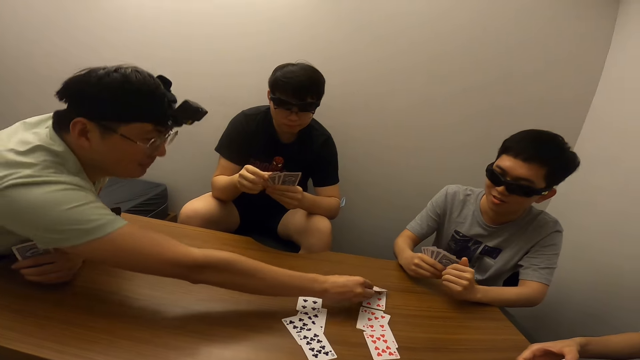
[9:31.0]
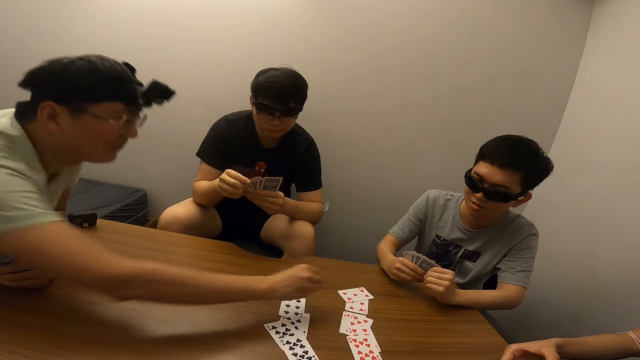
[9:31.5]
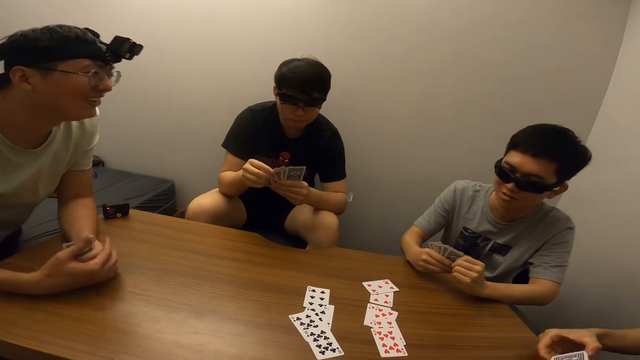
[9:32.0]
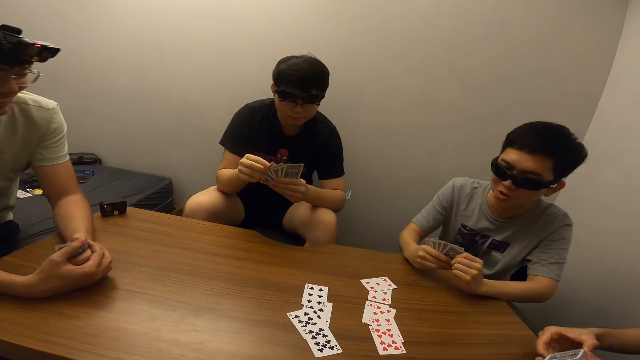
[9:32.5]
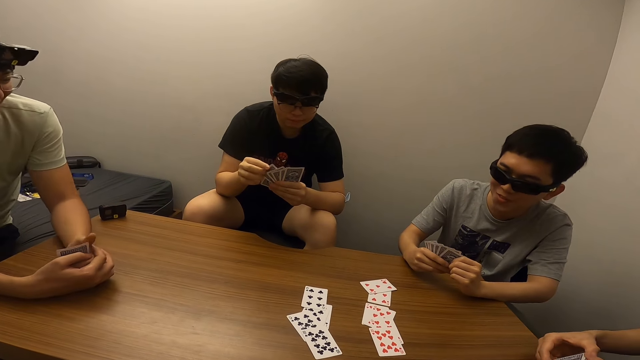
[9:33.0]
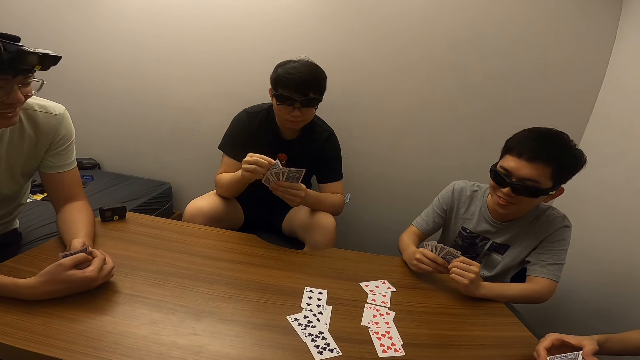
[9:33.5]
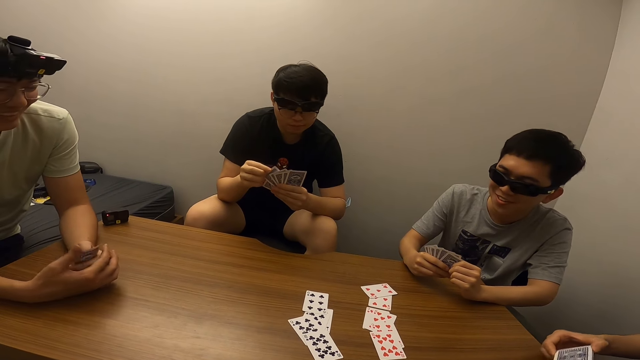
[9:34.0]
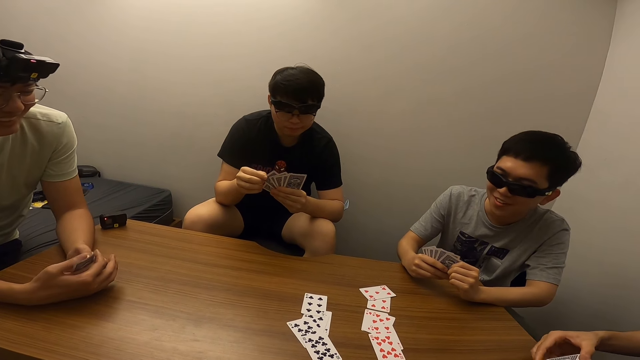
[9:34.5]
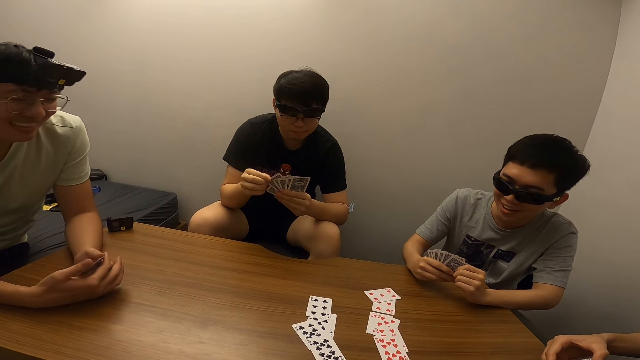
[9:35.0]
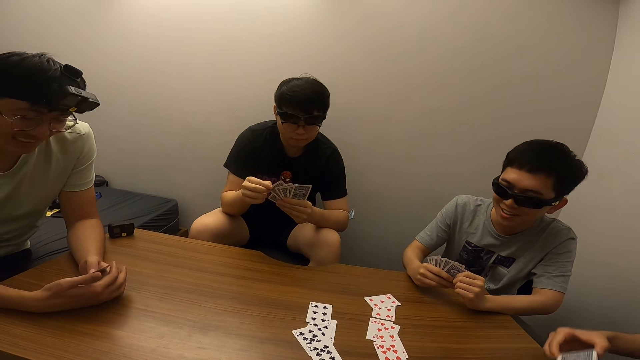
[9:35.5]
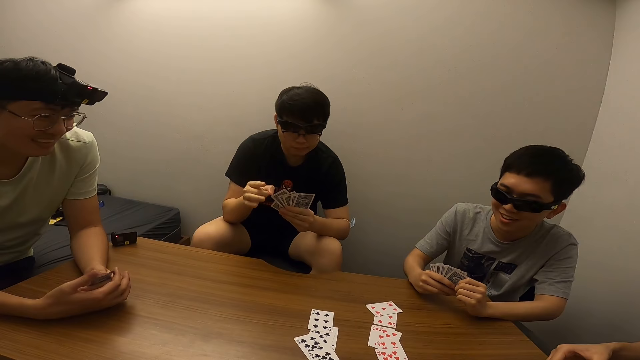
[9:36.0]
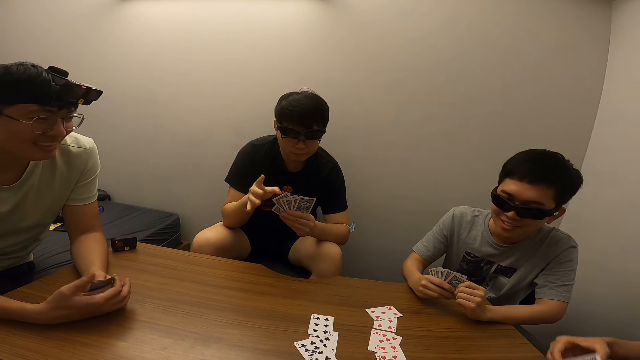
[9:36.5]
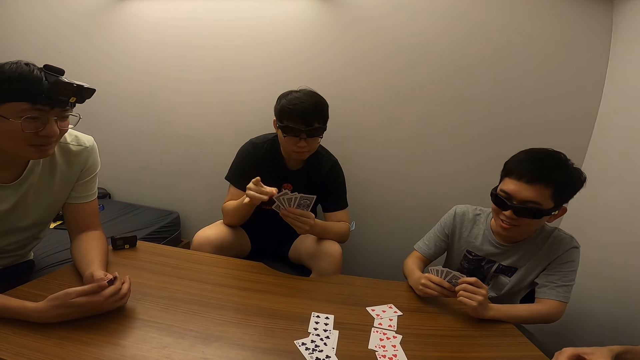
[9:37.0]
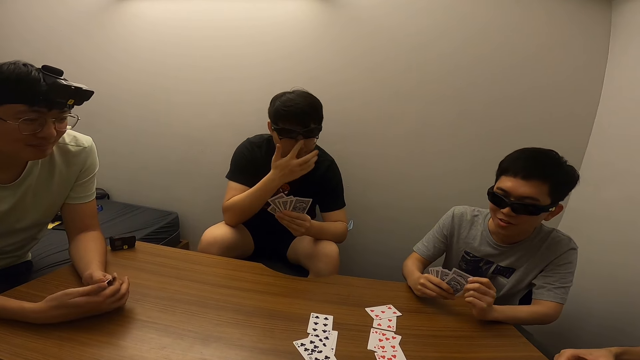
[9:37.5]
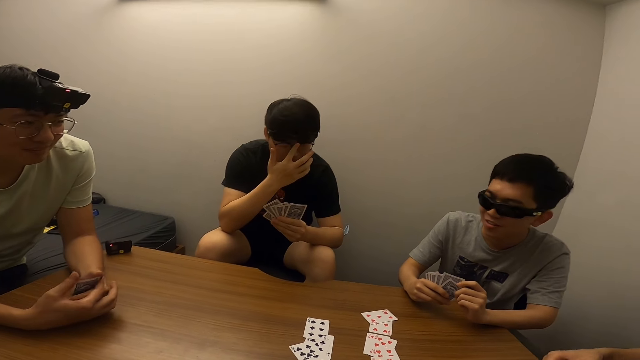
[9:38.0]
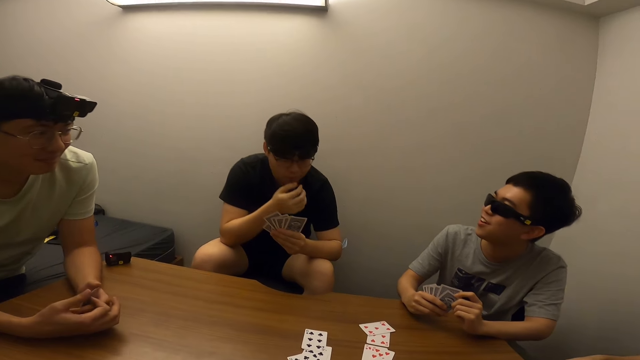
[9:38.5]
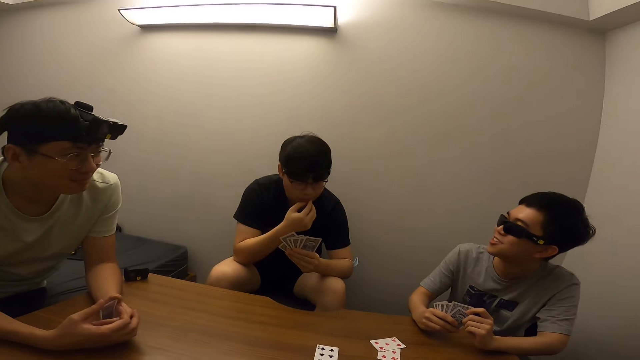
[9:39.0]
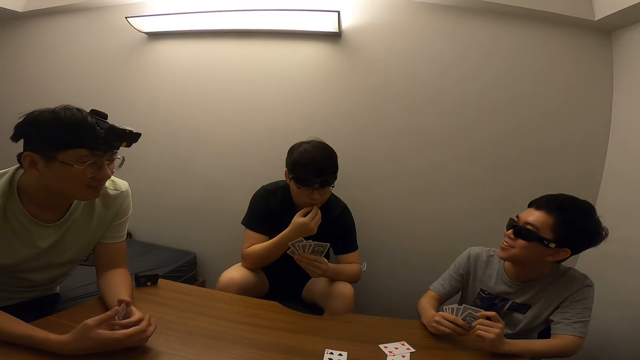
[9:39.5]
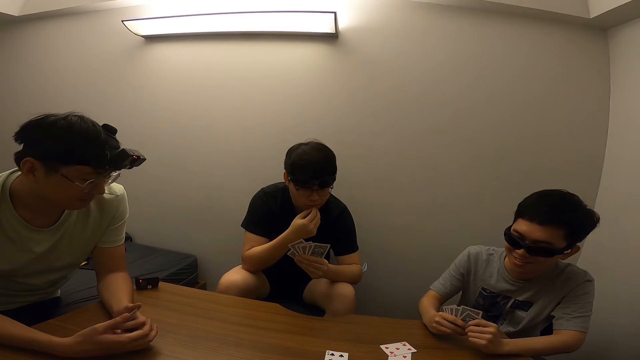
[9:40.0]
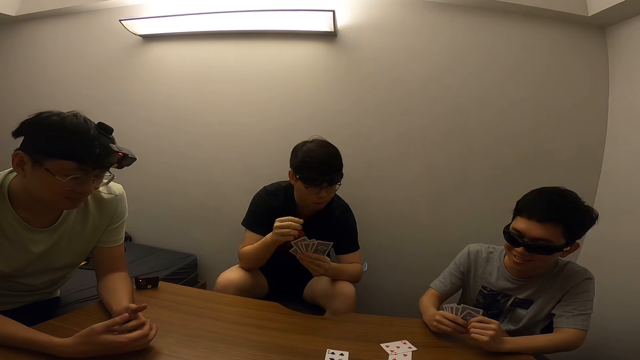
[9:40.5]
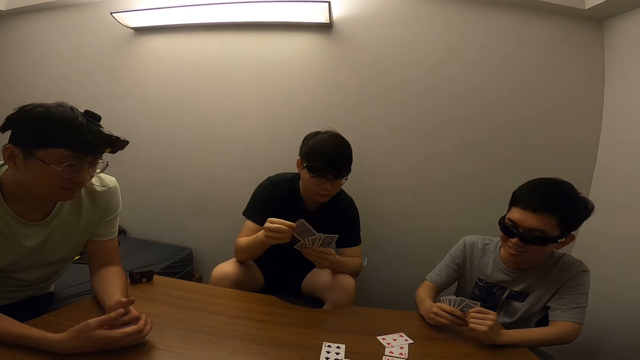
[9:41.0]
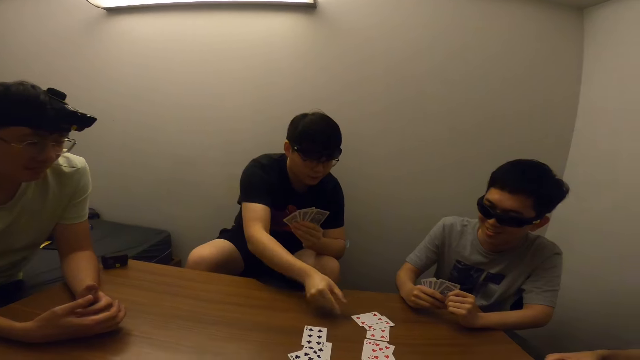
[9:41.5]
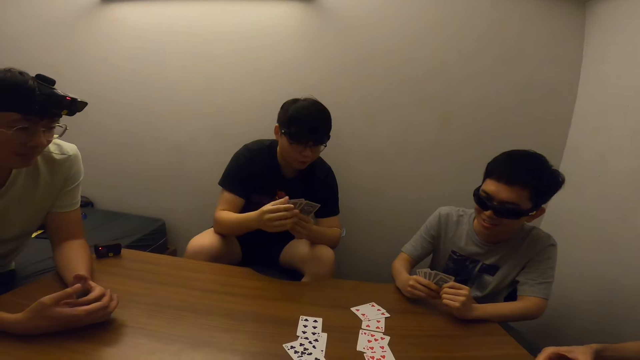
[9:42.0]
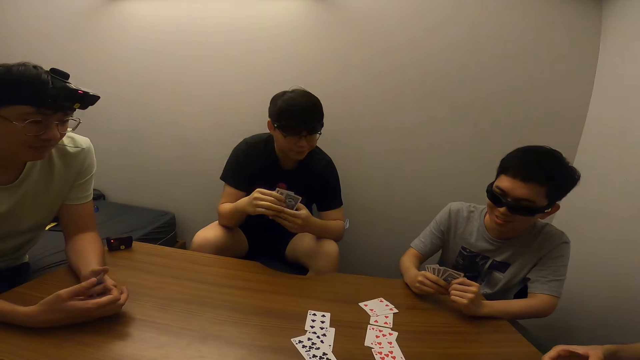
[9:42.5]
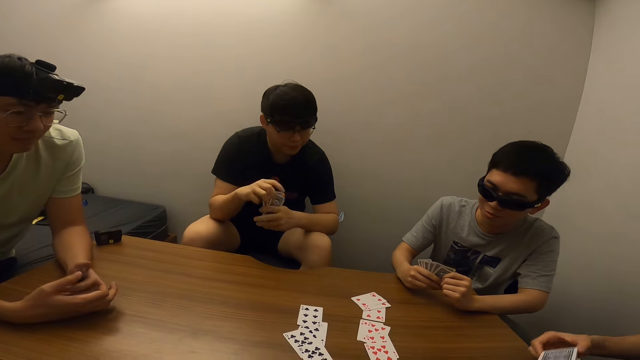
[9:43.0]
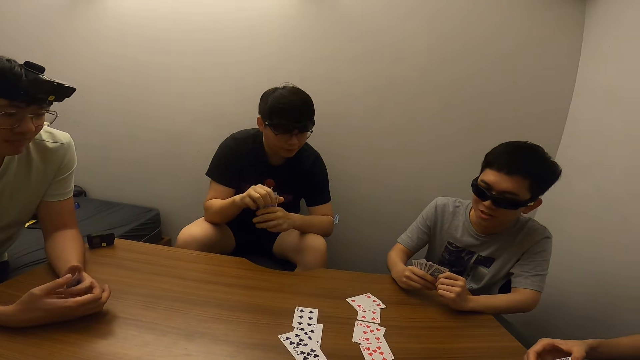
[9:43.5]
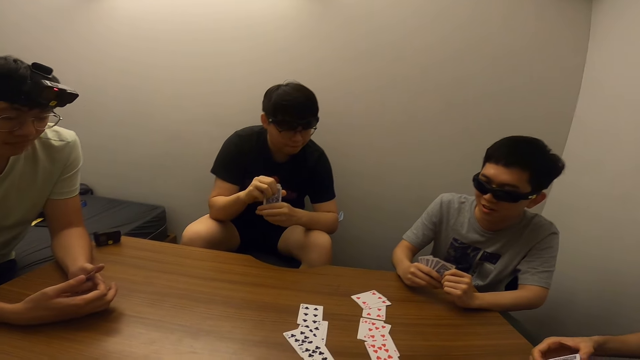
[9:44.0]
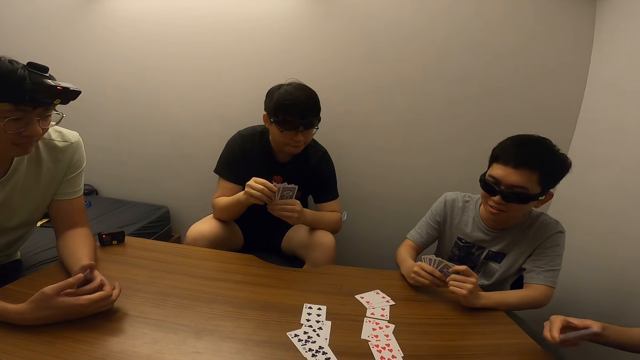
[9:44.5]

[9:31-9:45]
A man drops the card on the table with his right hand. Another man drops the card on the table with his right hand.

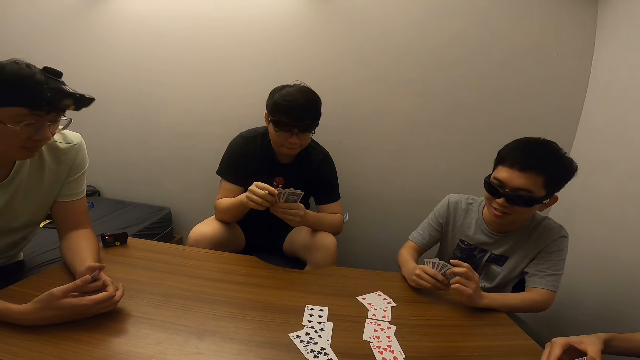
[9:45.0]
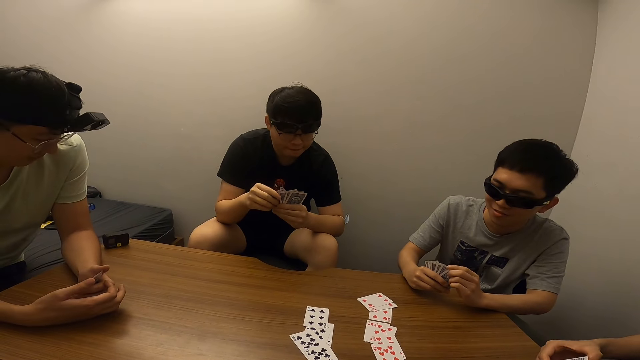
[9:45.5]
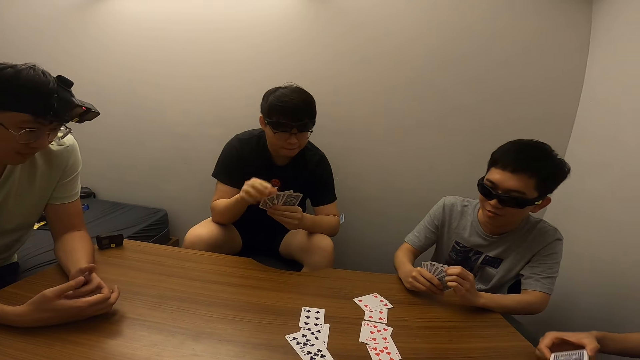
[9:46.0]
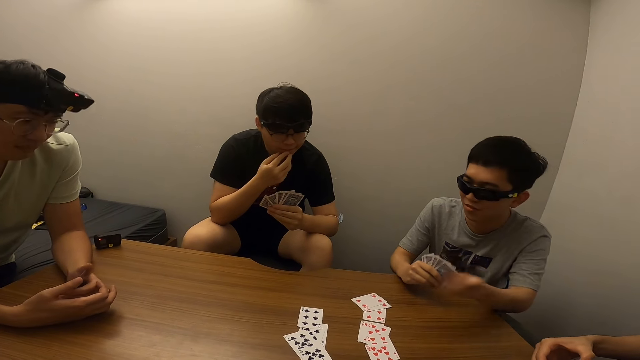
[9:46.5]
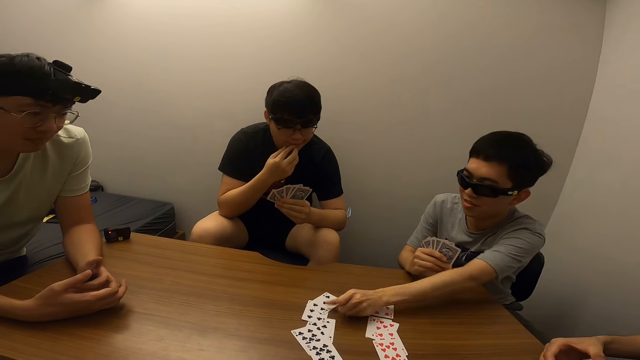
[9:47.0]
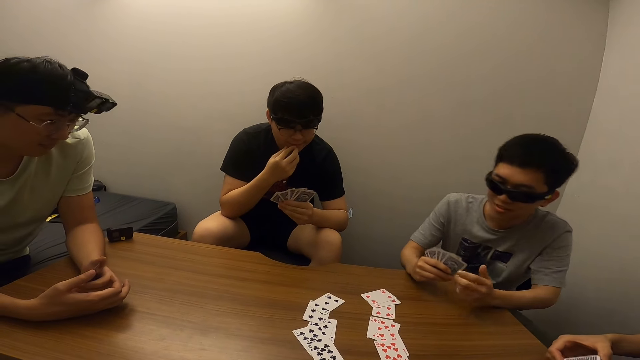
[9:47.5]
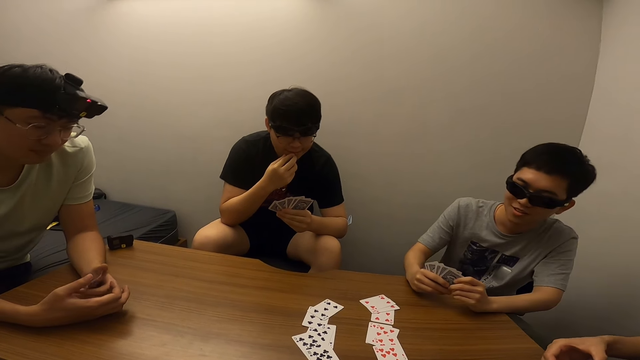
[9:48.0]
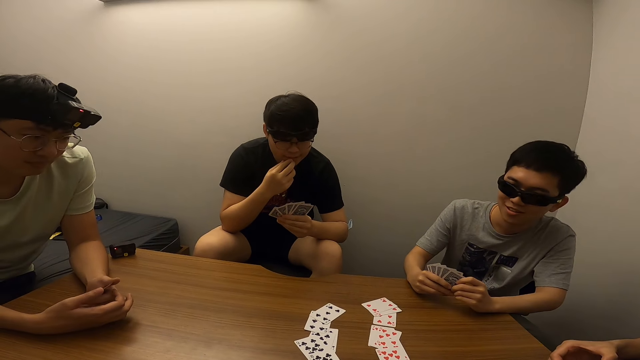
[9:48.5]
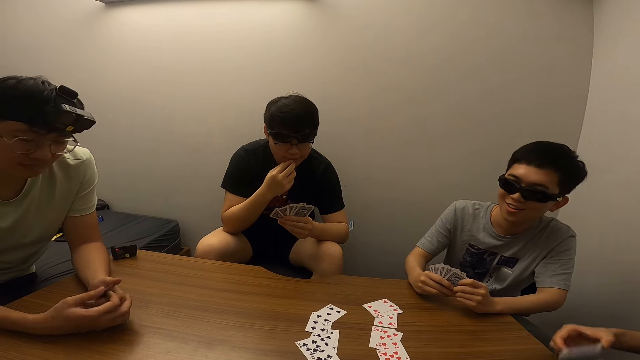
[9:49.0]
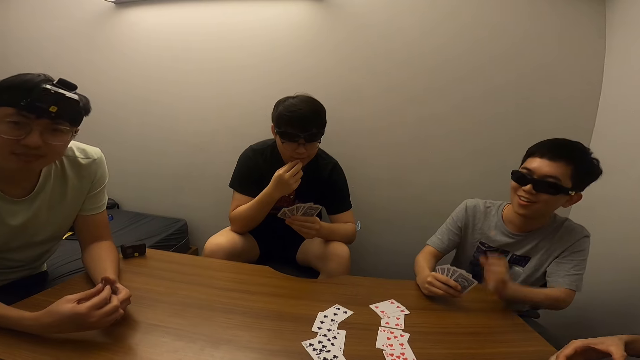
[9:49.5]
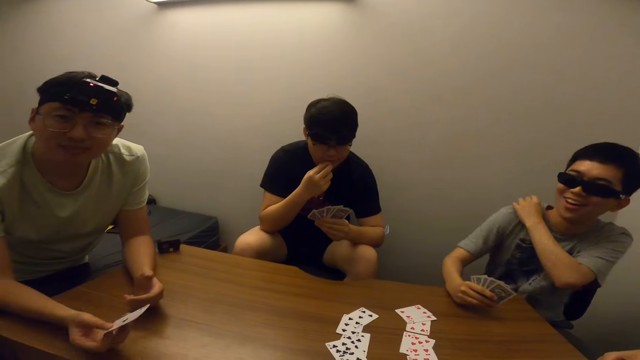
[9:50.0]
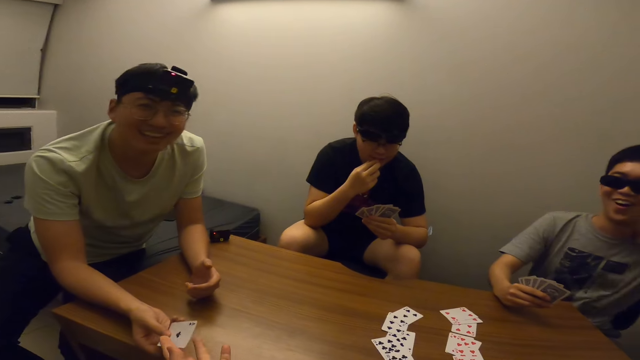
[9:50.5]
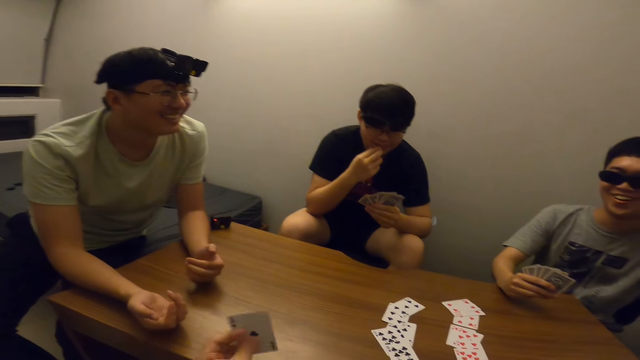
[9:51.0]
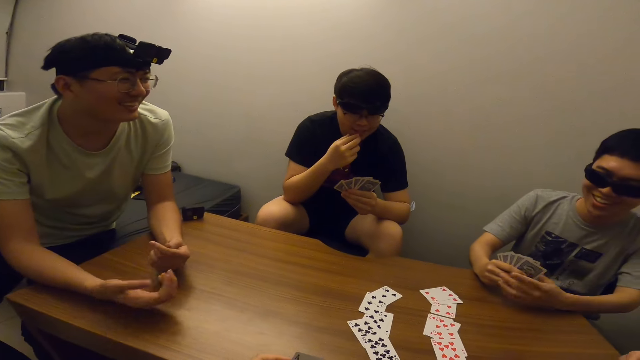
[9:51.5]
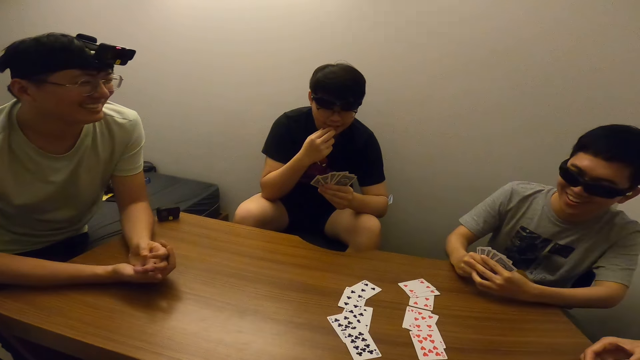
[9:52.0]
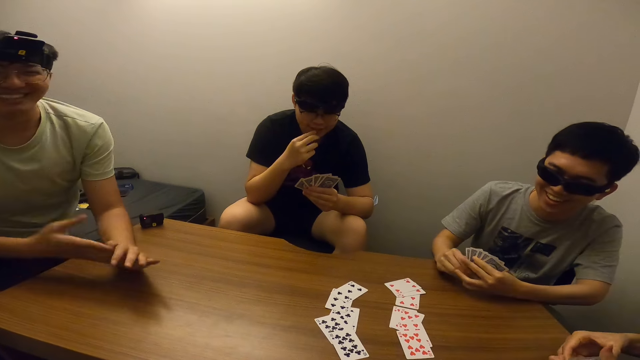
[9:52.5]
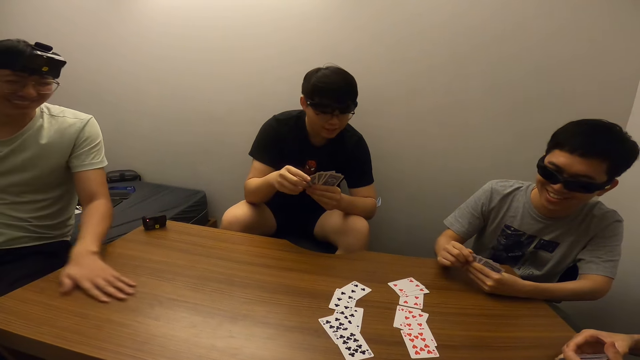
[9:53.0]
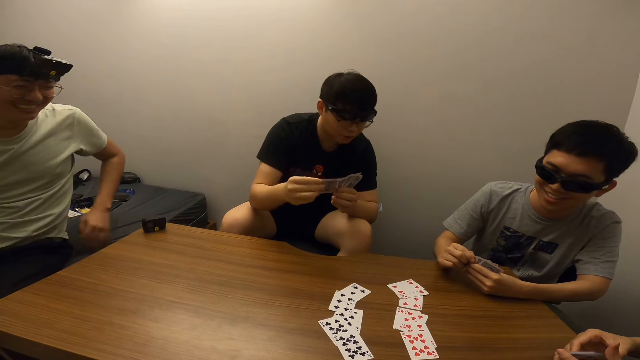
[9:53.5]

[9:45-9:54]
A man drops the card on the table with his left hand. Another man passes the card to the camera wearer with his right hand.
